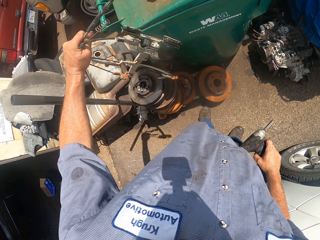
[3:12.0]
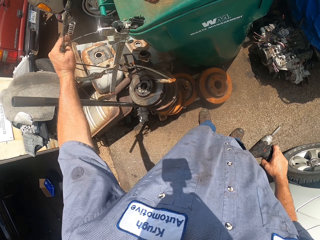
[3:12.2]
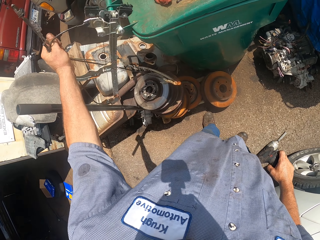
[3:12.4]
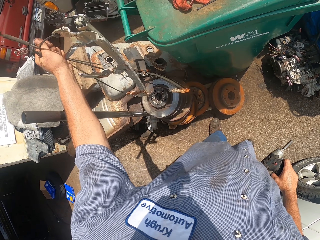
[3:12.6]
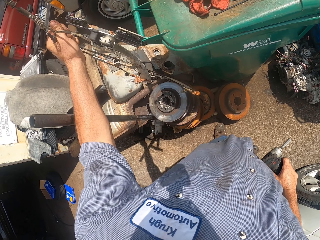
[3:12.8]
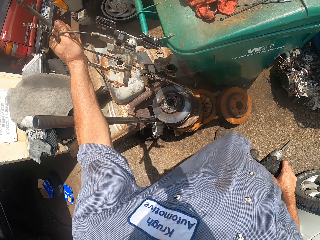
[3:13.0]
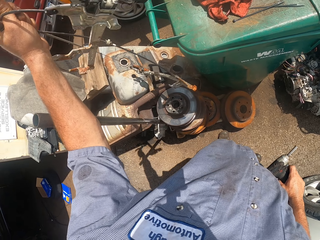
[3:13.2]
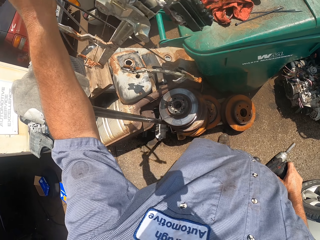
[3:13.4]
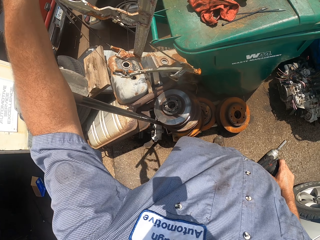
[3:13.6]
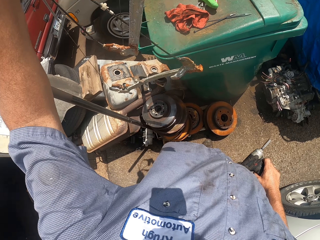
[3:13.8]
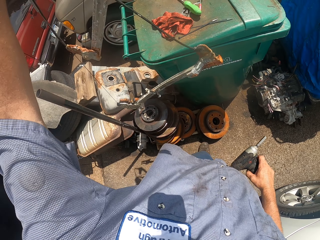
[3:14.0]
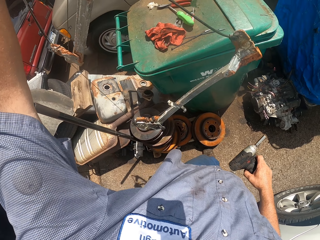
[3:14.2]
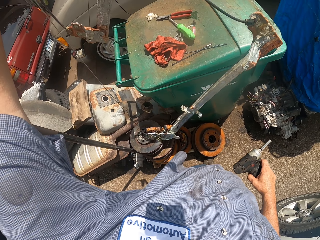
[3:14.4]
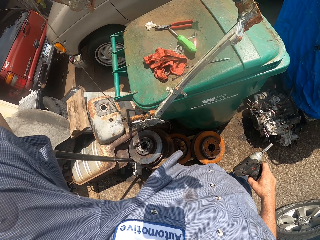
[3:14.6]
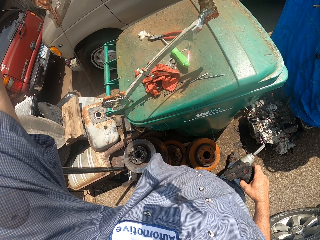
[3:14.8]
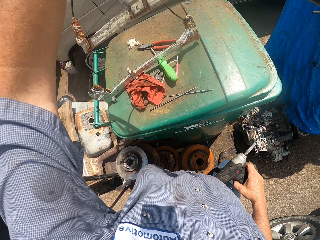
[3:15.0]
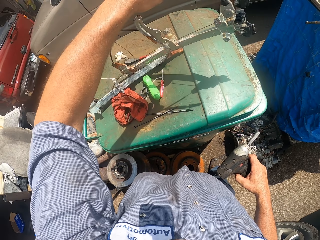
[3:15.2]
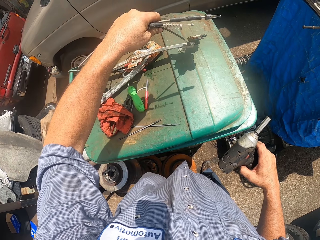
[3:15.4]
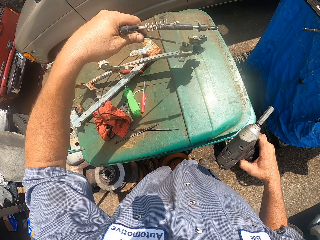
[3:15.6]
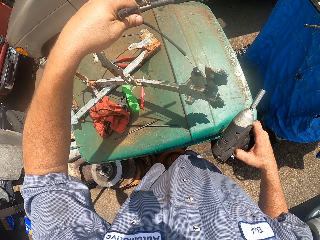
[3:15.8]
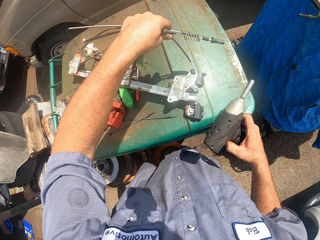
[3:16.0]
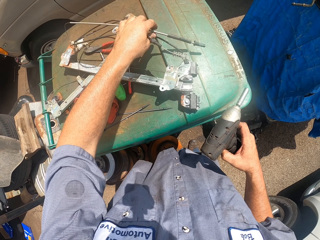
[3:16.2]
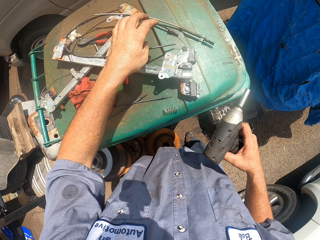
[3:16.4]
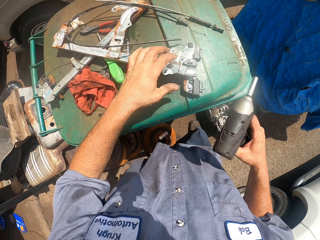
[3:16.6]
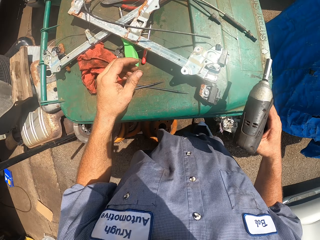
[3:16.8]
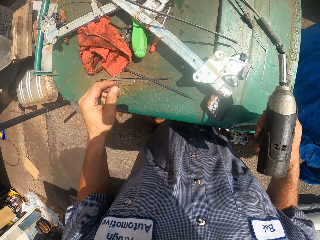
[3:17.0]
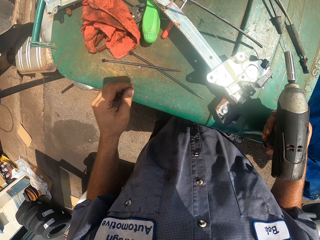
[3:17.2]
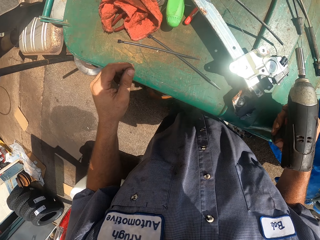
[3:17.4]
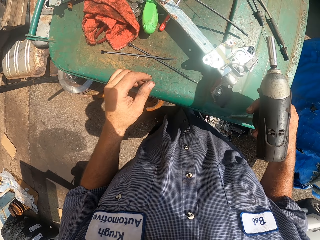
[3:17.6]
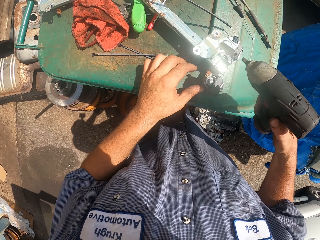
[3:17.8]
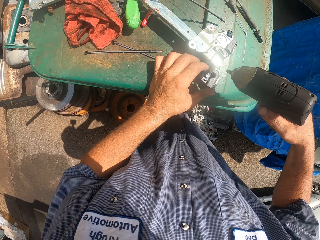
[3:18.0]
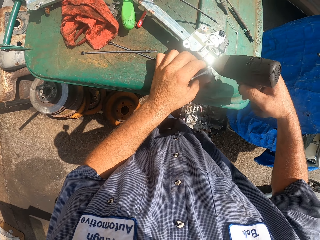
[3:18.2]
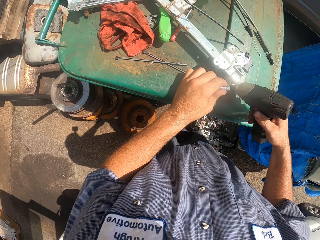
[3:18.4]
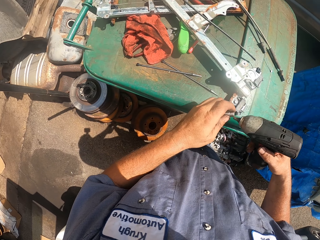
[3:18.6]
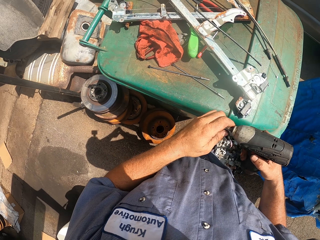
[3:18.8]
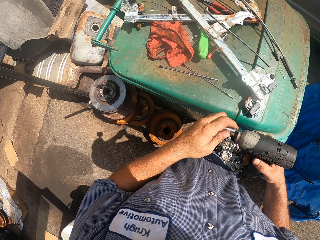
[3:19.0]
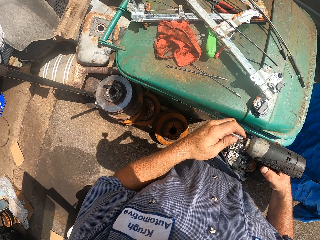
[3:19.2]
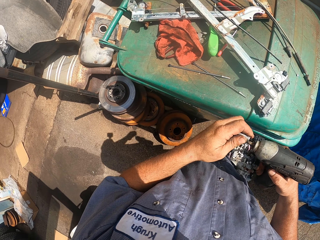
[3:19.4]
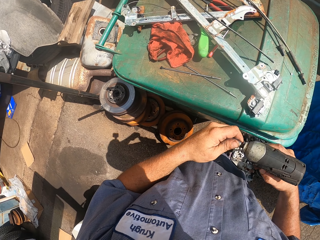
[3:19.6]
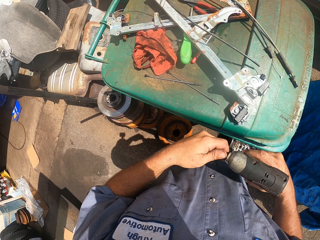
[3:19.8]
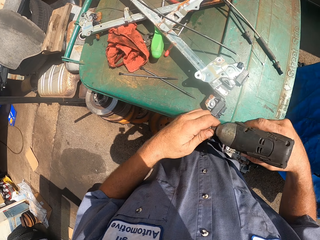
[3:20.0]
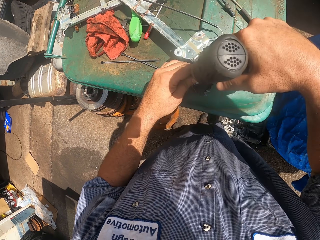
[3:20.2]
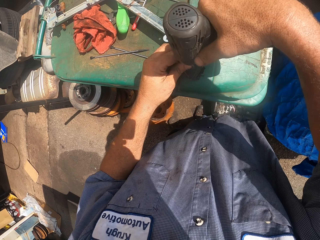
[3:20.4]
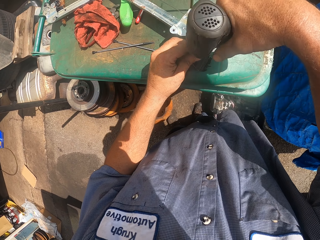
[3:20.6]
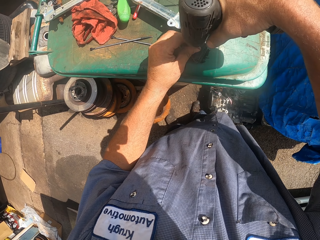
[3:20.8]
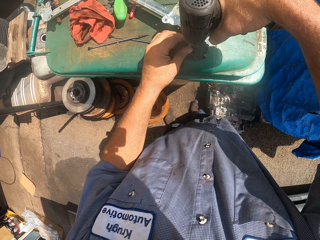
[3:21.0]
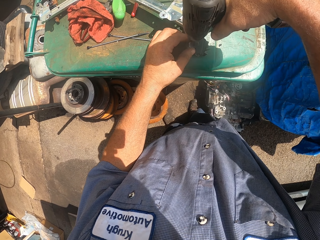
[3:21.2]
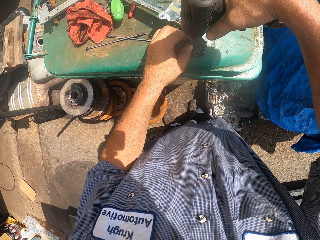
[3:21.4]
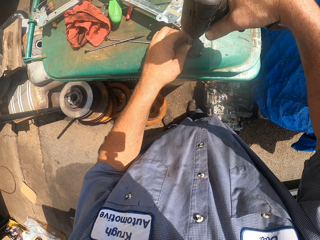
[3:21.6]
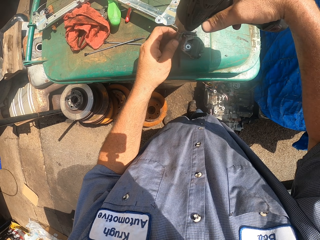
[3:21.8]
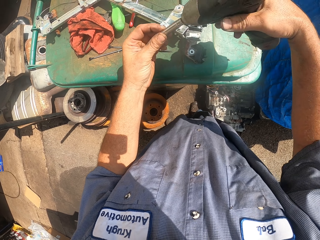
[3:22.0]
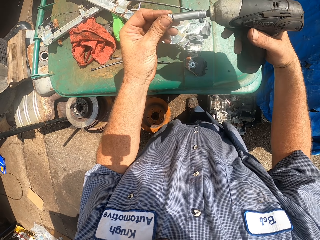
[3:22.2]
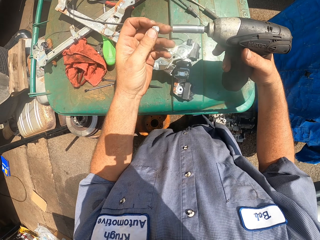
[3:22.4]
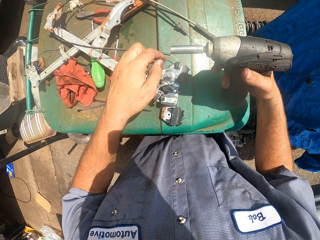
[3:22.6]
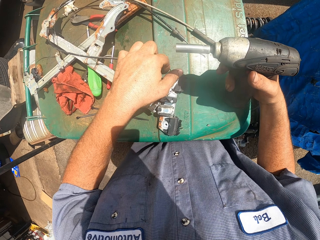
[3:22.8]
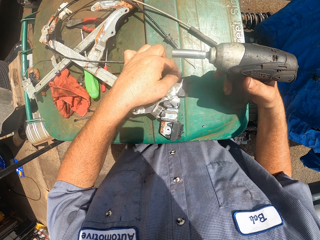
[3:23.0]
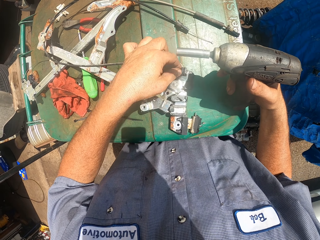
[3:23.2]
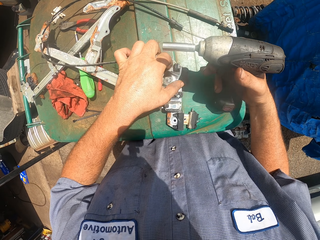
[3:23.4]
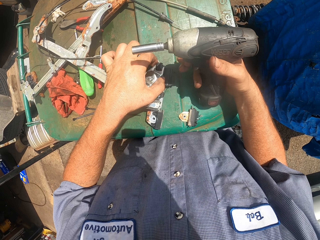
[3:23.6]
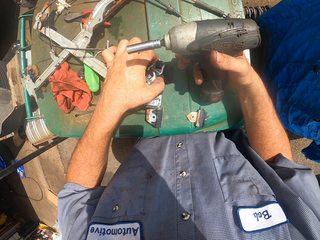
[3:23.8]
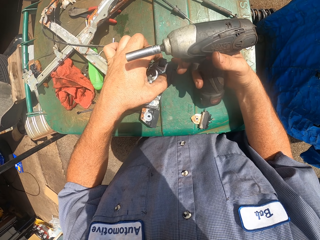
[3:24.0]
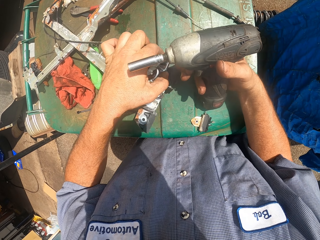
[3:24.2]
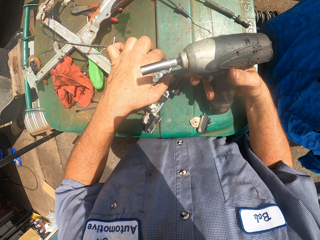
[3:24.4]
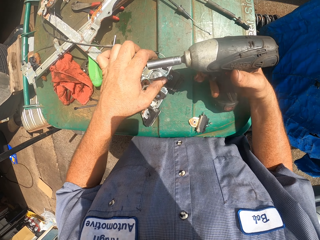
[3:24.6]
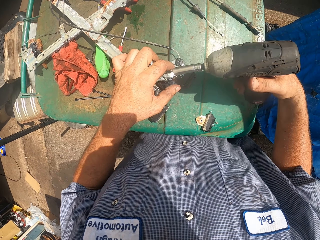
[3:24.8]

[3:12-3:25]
The camera wearer puts the metals on the dustbin. They take an impact socket on the dustbin, insert the socket in the impact wrench, and loosen a bolt with the impact wrench. They move the metals along the dustbin.

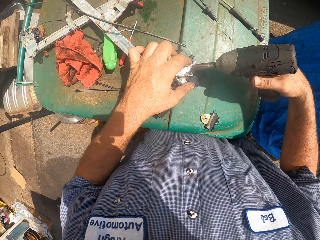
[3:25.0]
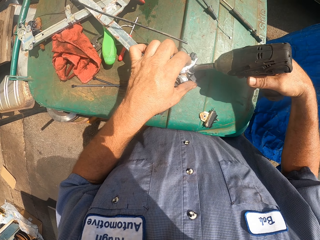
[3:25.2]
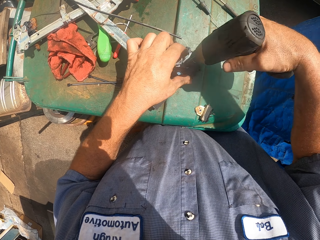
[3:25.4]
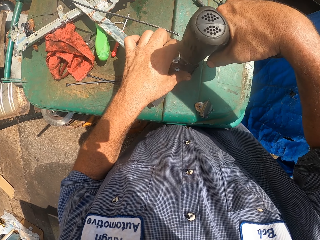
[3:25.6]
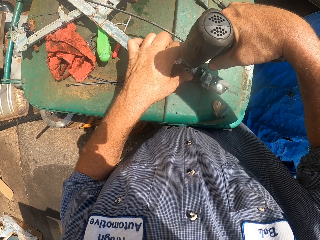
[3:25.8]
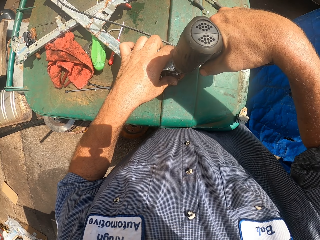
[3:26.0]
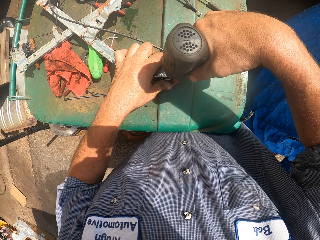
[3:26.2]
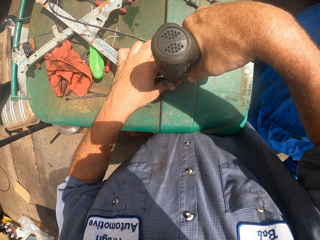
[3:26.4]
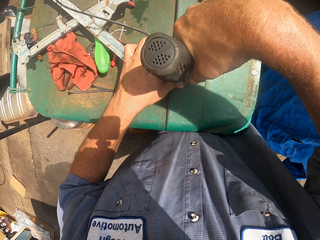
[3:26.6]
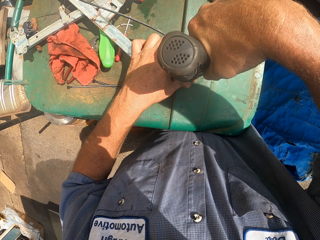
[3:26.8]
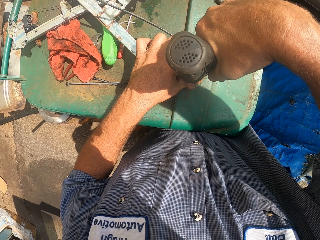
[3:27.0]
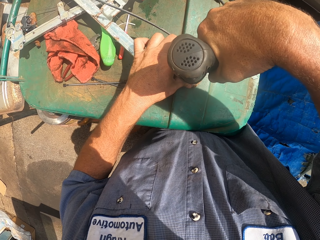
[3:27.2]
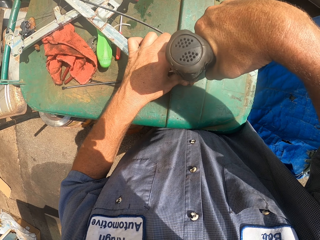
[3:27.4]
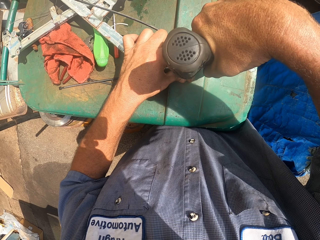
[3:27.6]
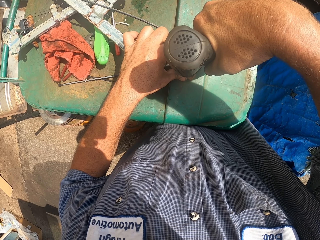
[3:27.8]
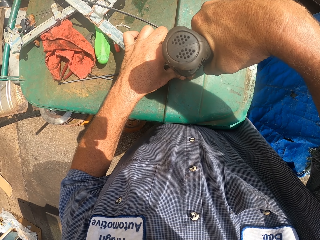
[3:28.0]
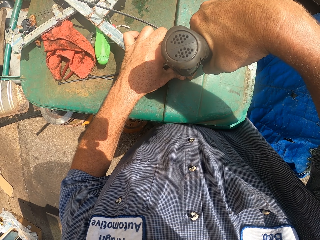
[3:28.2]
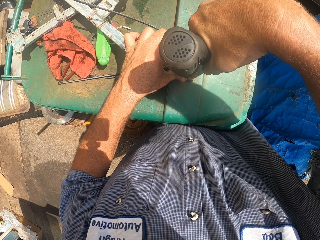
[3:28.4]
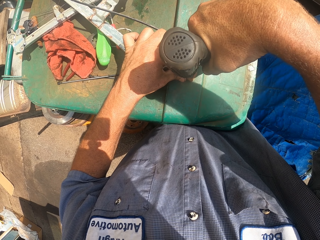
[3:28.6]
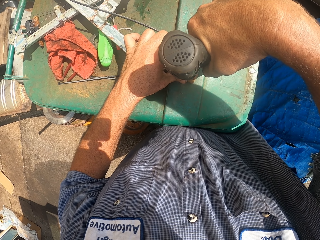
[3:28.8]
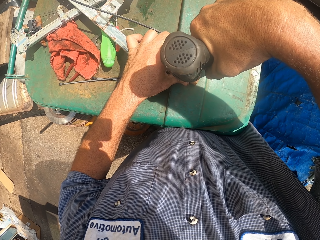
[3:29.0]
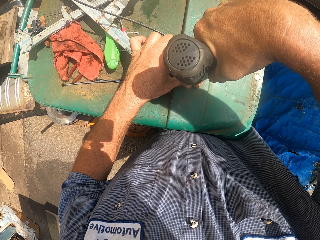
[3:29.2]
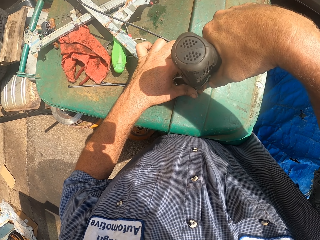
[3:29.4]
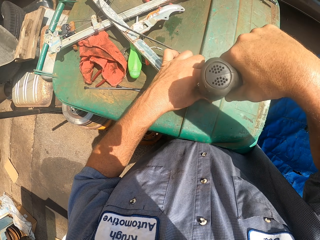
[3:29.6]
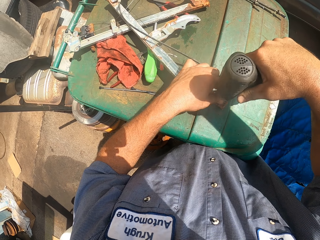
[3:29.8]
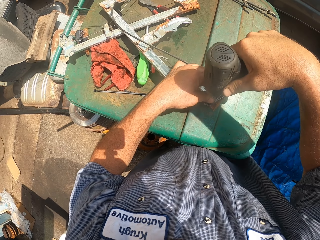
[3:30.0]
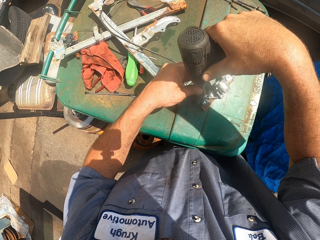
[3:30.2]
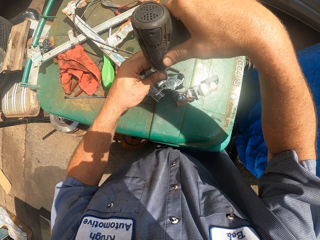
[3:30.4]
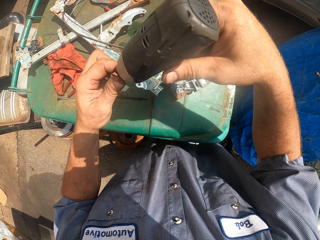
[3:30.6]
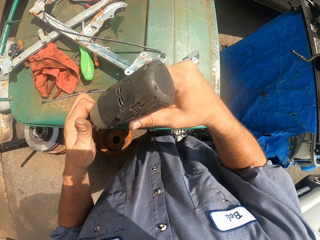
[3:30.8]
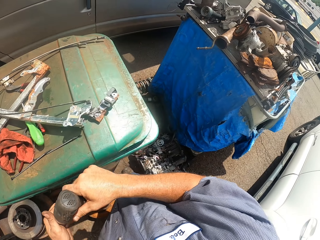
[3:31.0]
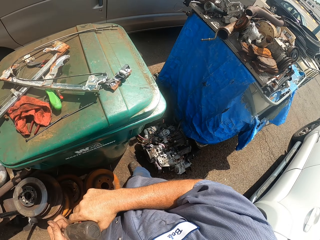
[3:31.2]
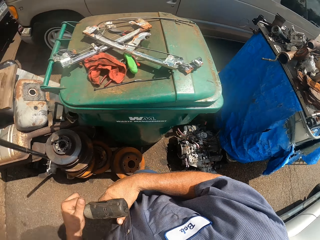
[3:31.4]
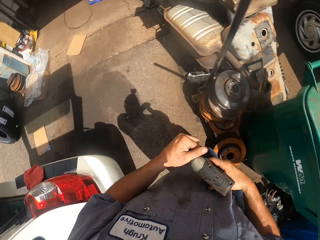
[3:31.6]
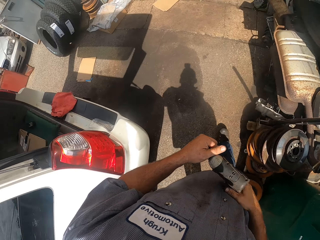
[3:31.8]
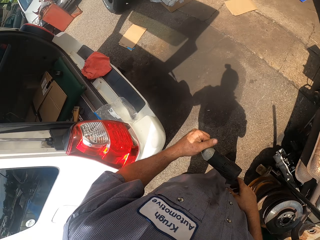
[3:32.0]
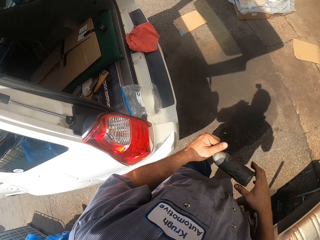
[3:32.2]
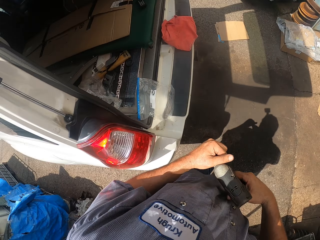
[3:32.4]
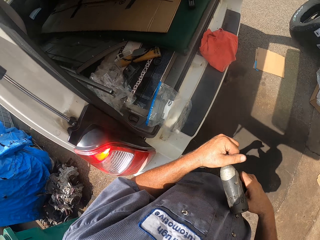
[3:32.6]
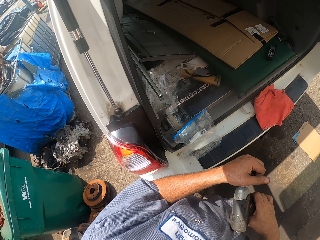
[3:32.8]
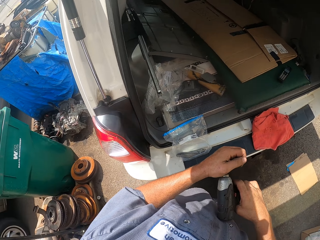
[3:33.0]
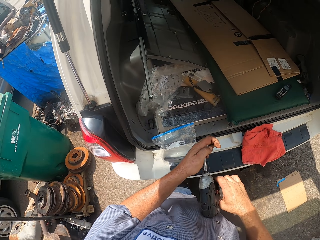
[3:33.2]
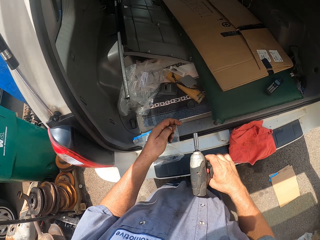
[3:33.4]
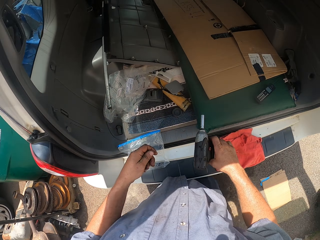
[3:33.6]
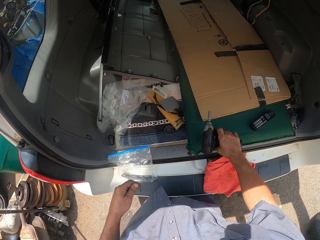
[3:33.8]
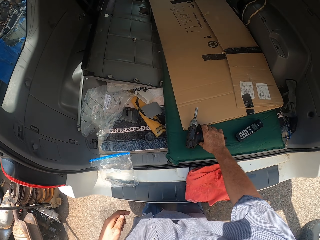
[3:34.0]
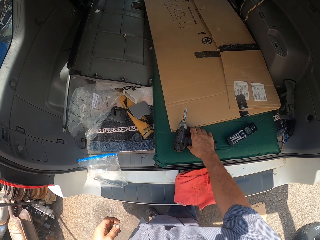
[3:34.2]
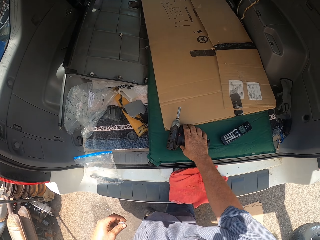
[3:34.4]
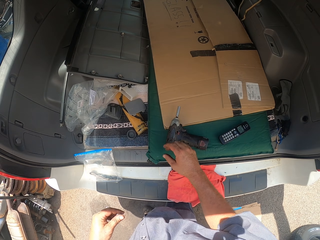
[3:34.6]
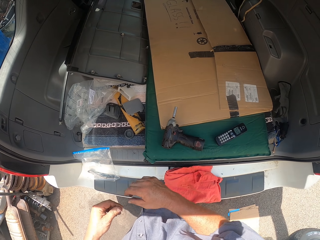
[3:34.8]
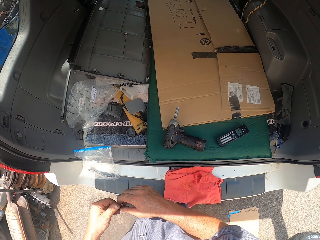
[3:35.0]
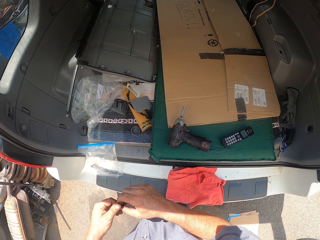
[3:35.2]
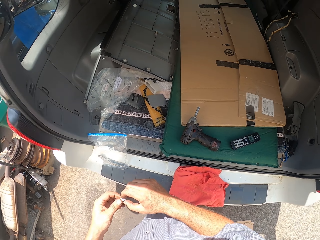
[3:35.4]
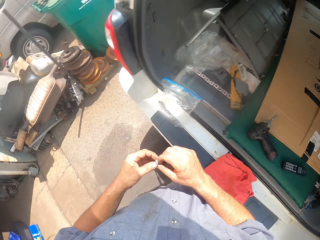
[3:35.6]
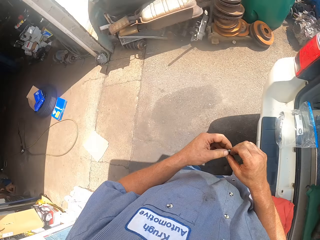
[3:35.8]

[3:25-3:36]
The camera wearer loosens a bolt with the impact wrench. They walk around. They put the impact wrench in the trunk.
